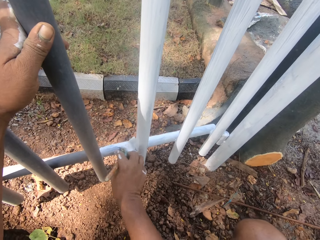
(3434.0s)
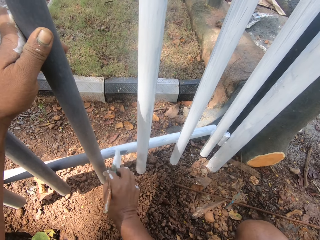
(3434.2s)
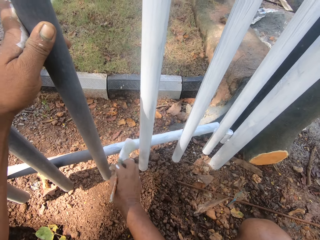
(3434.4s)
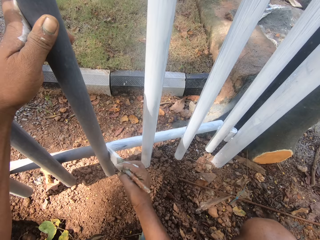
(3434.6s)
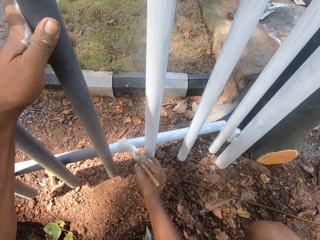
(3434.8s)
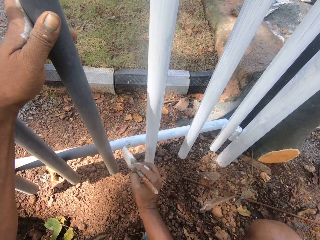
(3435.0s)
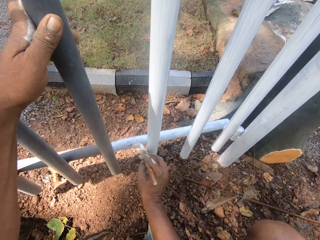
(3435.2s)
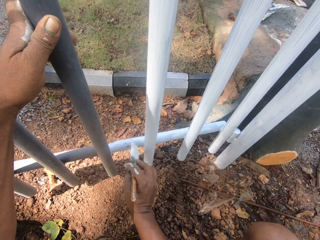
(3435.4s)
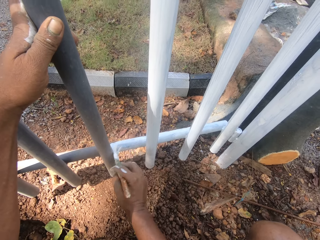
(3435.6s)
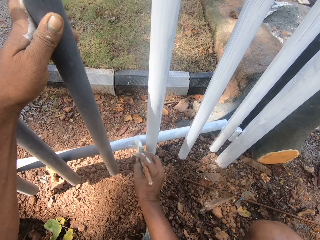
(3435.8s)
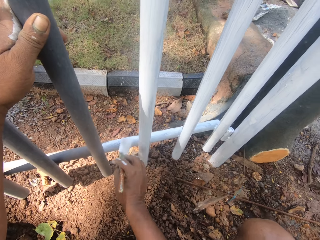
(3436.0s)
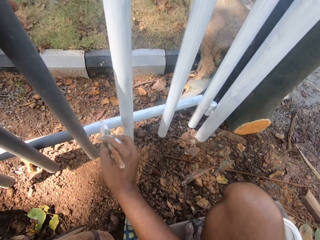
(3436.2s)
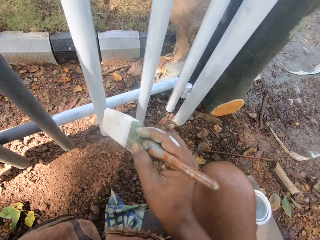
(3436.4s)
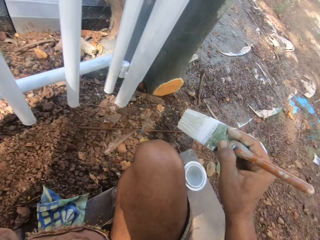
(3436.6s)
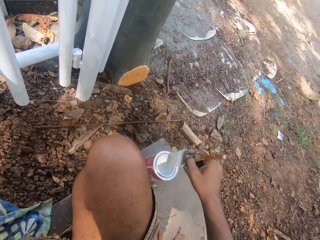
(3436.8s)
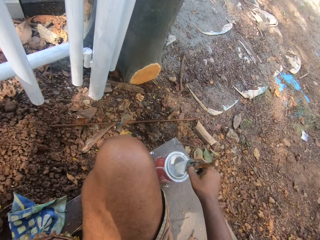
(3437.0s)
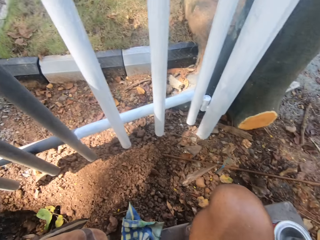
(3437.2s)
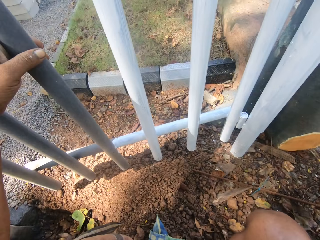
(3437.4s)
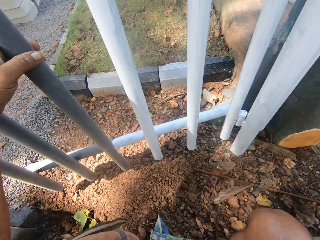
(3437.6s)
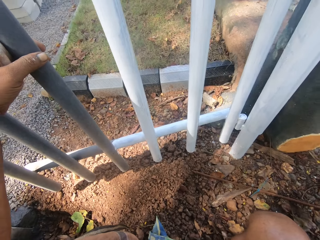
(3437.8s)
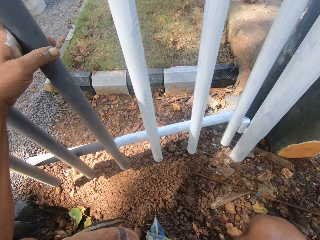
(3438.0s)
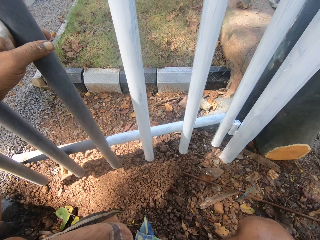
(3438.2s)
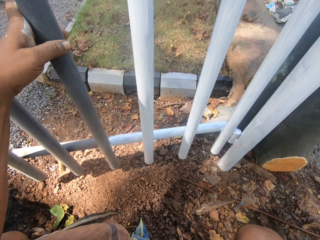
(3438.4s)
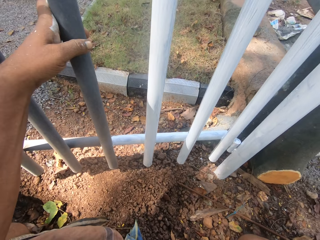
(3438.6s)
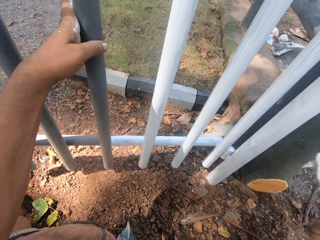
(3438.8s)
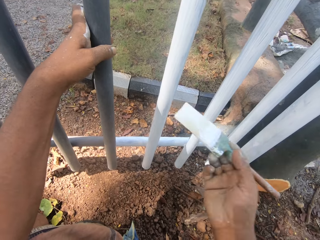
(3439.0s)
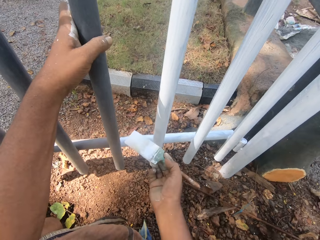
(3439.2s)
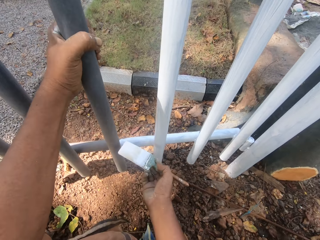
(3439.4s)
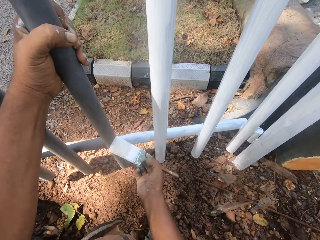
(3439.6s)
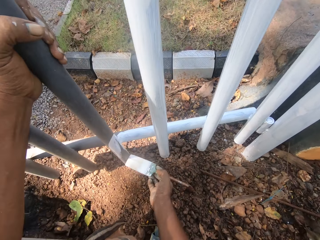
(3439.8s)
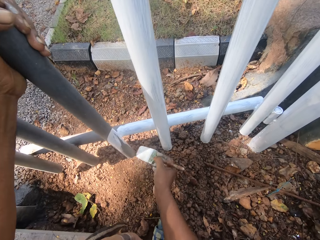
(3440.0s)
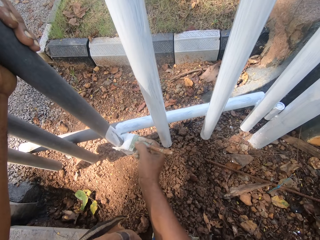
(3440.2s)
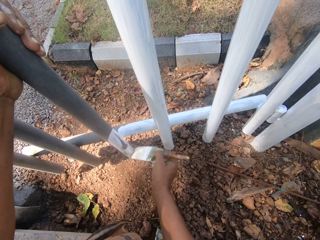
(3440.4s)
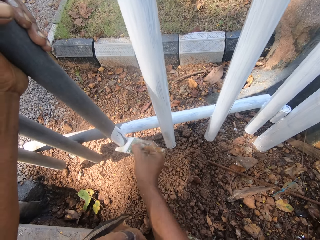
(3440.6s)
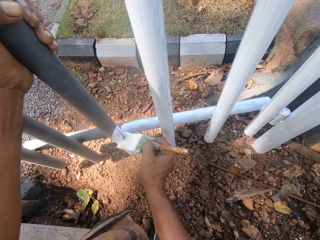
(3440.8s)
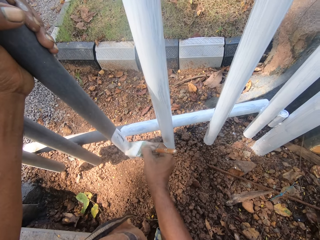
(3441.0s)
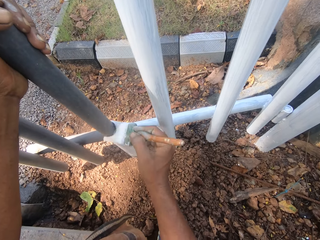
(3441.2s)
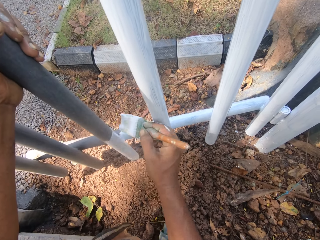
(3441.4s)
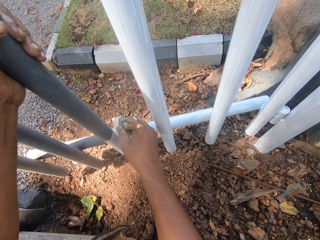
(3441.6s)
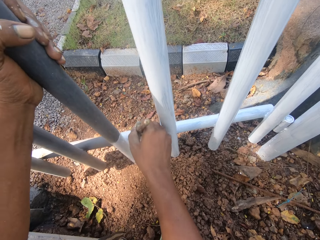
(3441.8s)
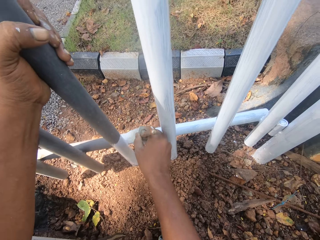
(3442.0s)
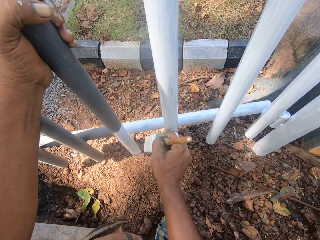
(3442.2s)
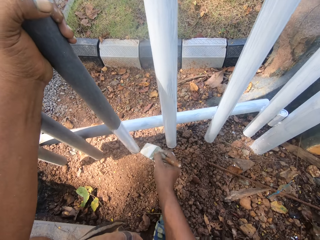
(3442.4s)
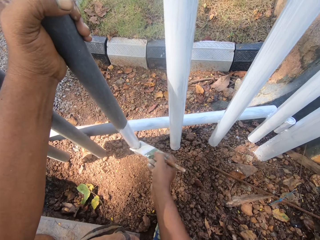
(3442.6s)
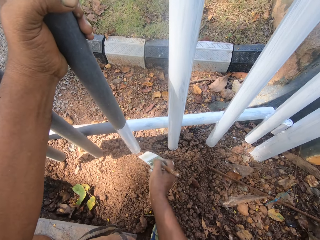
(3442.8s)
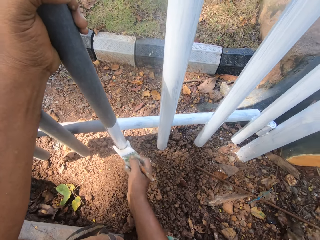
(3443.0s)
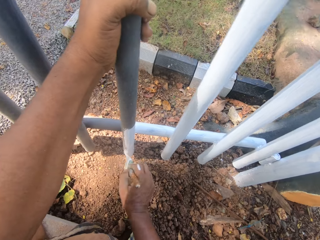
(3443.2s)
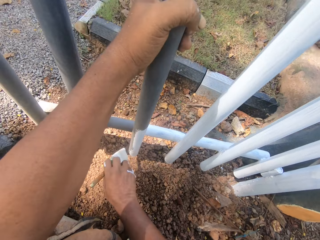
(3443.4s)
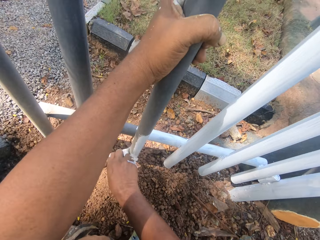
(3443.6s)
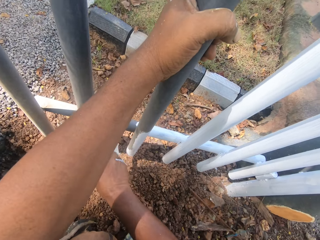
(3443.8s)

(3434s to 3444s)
The camera wearer dips the paint brush in the paint can. They stare at a gate. They paint the gate.

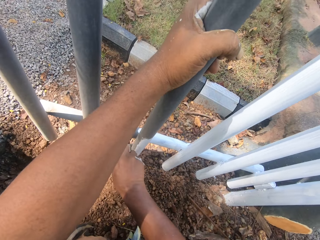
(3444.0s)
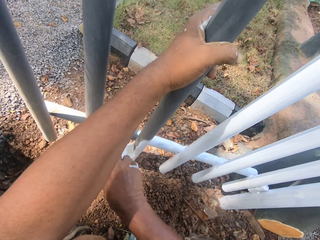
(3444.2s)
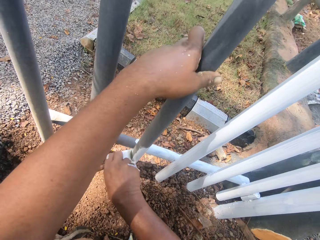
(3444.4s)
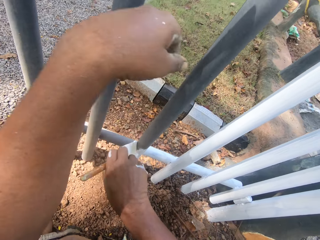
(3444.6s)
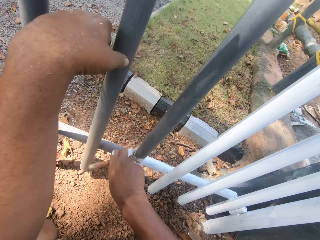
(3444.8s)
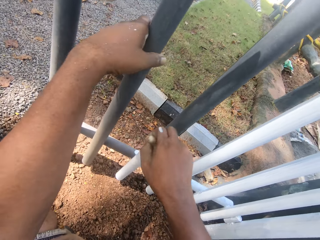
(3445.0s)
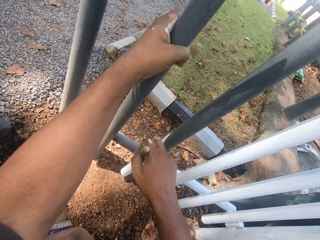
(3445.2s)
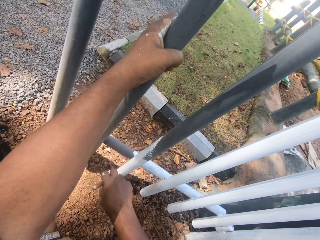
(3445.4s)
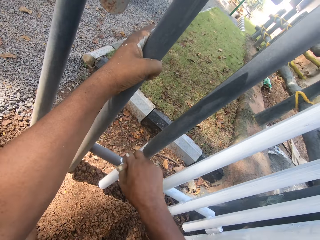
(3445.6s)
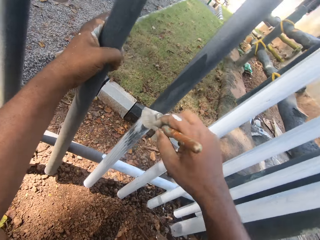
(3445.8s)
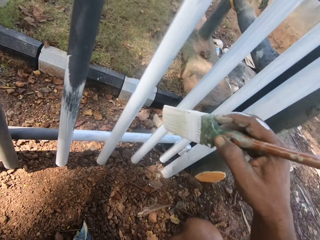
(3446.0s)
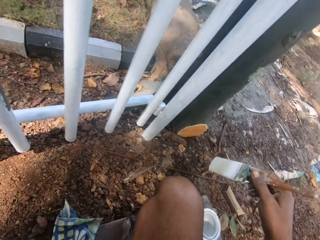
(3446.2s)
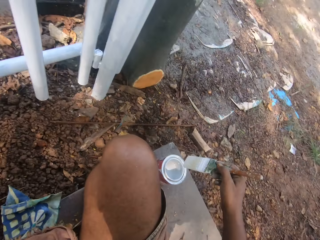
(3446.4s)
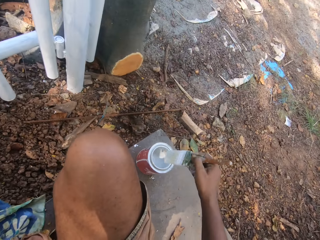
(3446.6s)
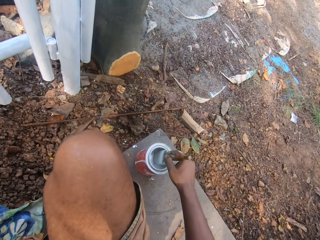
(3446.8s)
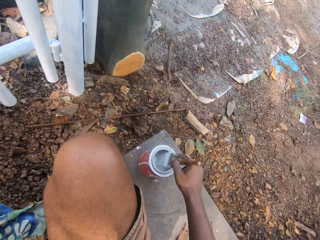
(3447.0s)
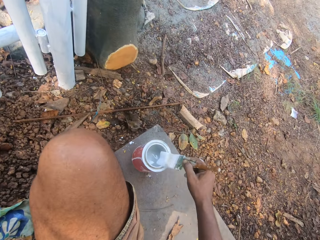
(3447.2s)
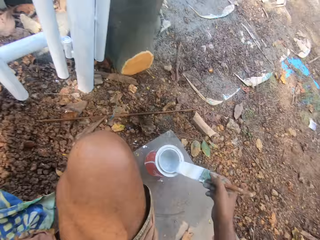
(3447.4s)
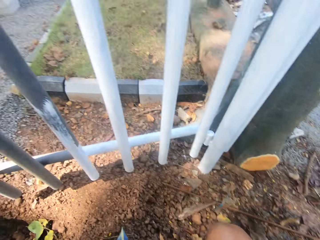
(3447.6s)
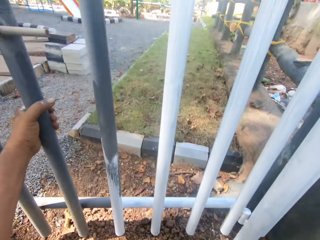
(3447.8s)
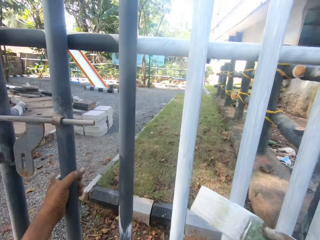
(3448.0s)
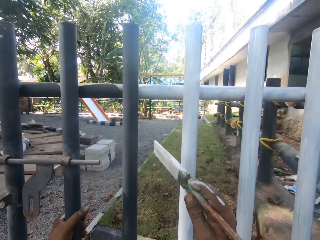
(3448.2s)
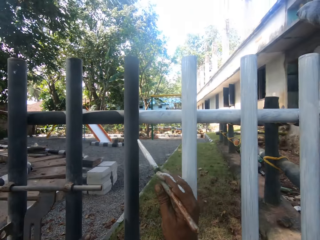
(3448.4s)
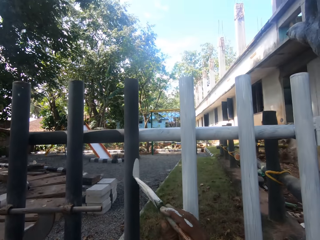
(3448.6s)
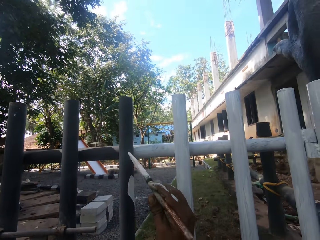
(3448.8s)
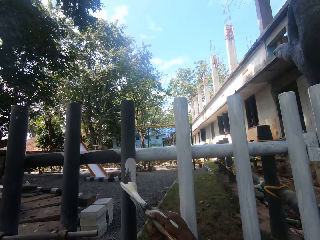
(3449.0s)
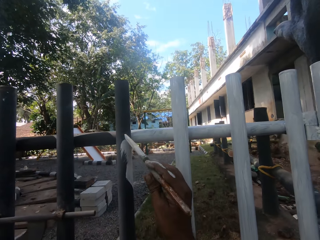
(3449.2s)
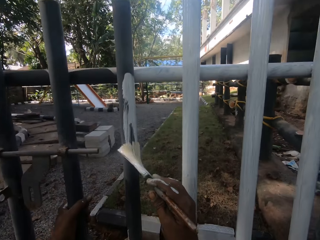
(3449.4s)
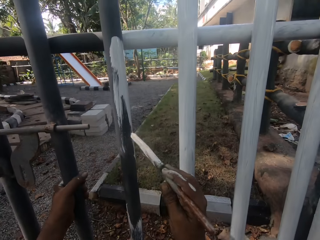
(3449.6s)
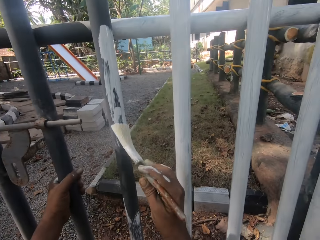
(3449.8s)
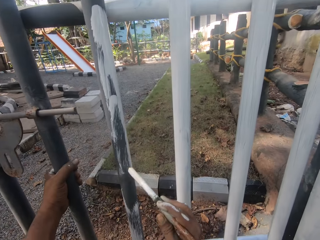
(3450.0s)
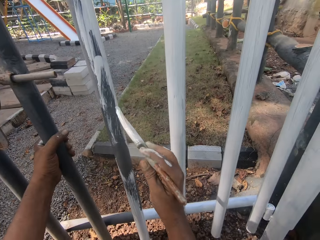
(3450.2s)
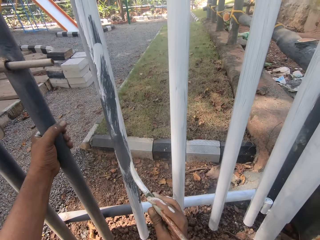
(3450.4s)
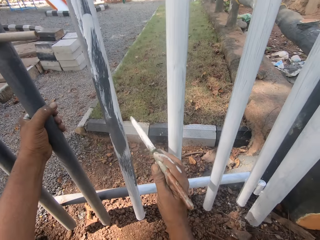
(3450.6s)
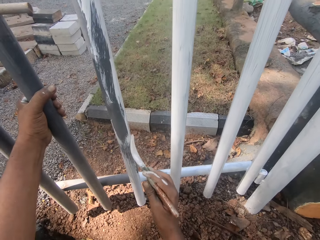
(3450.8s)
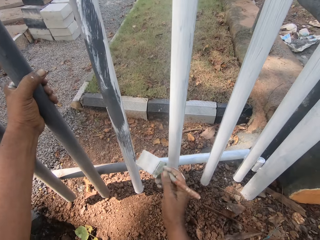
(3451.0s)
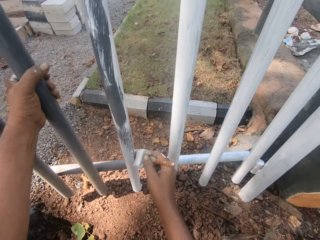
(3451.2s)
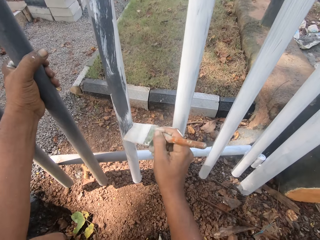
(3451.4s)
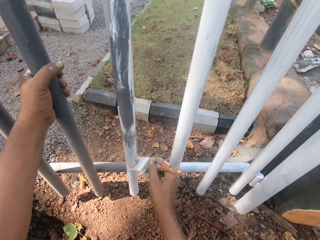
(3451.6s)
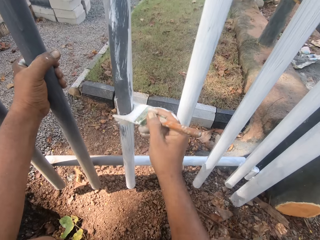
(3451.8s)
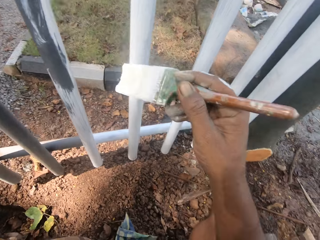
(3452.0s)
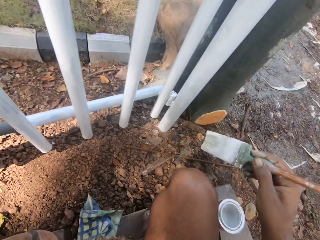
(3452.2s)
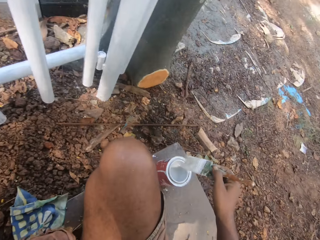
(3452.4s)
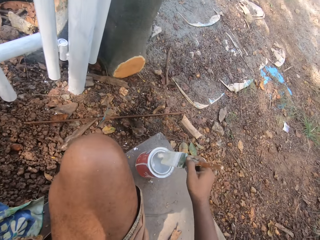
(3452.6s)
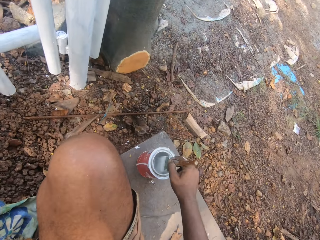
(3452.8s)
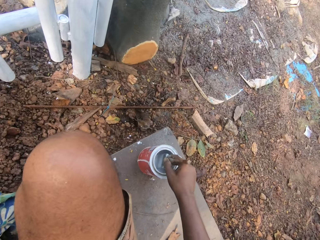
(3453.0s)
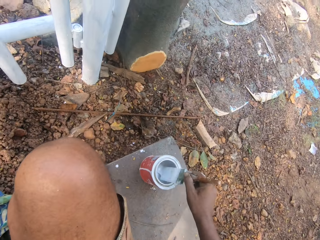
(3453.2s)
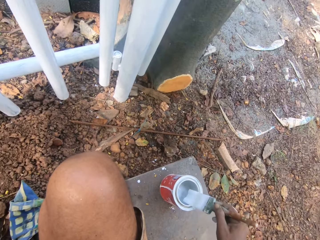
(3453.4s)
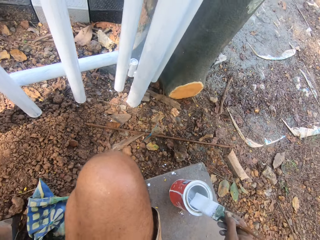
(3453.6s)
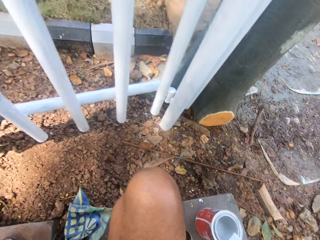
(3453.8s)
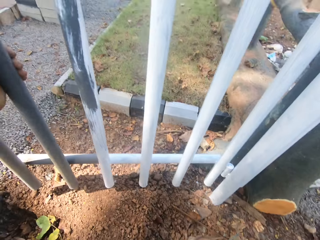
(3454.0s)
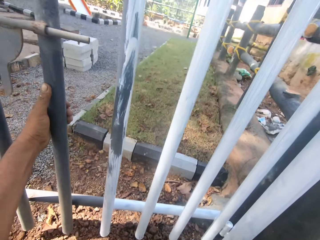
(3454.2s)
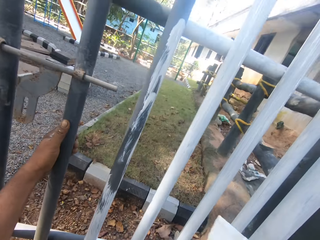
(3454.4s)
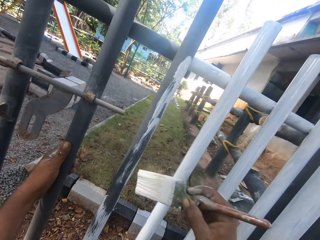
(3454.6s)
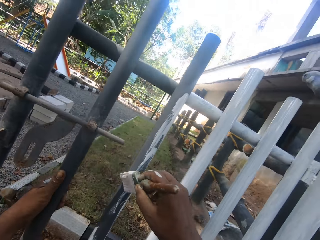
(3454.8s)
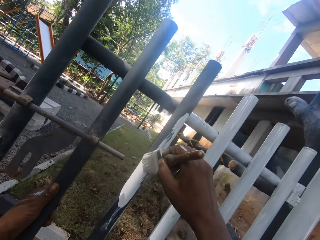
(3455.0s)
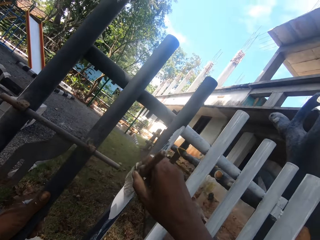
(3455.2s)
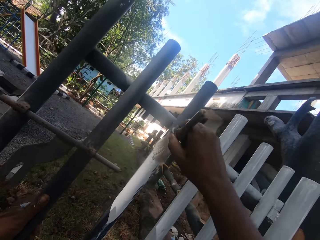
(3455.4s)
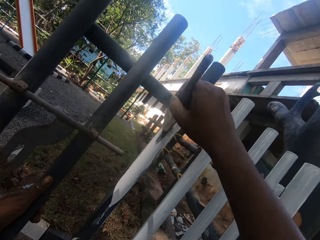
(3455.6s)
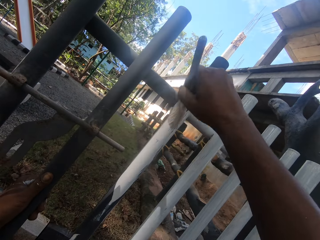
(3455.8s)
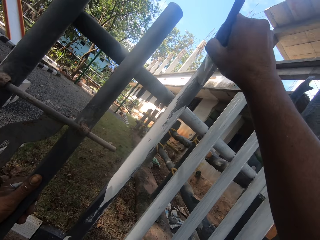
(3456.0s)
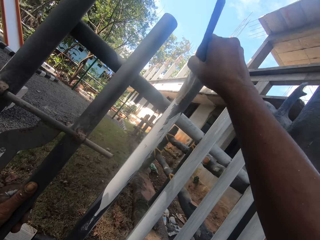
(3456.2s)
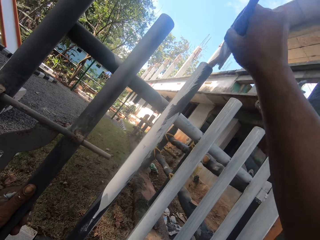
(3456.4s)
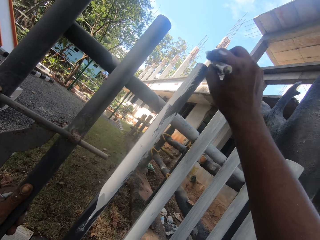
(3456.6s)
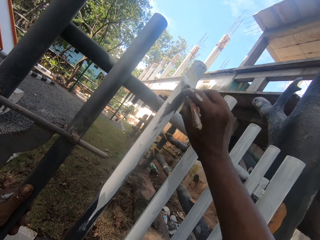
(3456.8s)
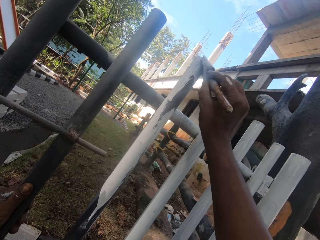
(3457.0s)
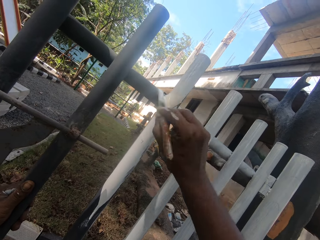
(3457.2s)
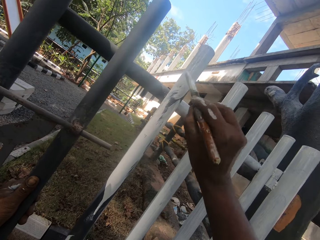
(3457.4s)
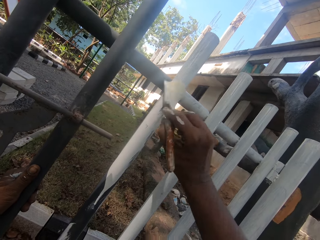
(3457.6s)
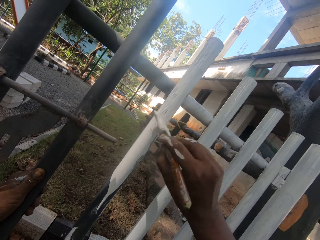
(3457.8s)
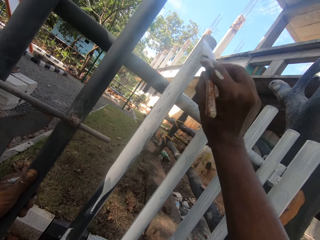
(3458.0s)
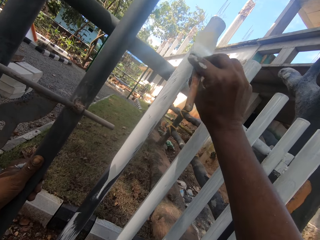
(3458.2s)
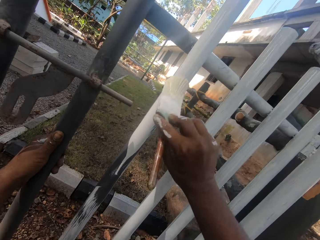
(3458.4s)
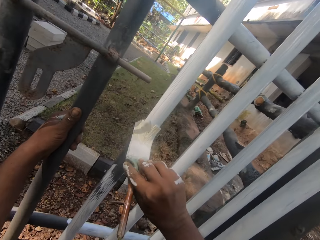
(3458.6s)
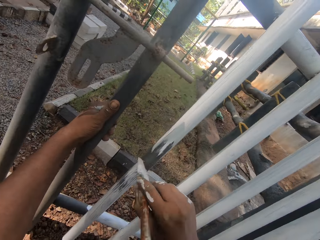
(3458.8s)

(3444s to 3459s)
The camera wearer dips the paint brush in the paint can. They paint the gate. They dip the paint brush in the paint can. They paint the gate.
